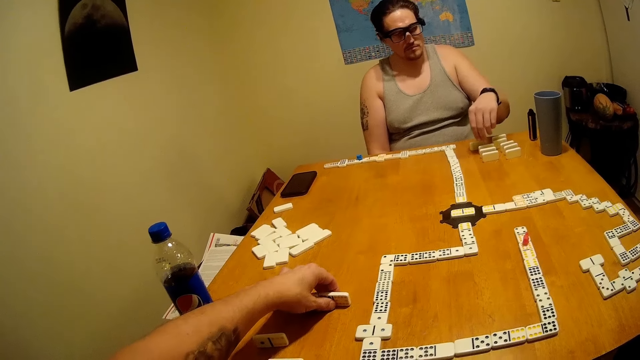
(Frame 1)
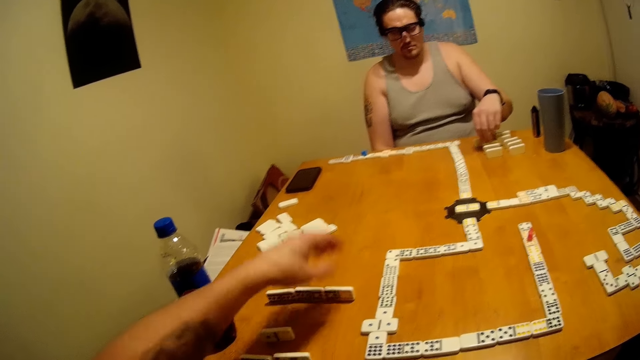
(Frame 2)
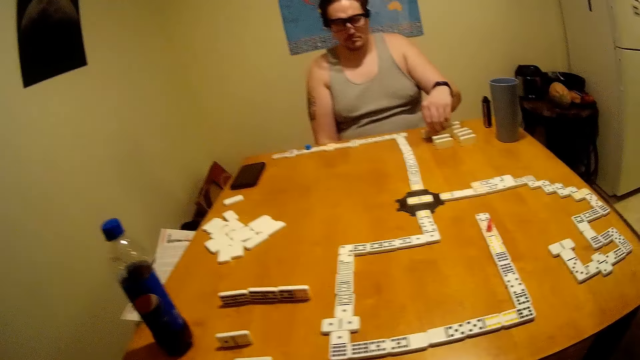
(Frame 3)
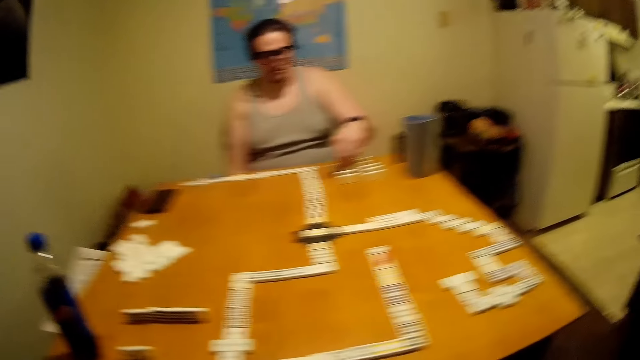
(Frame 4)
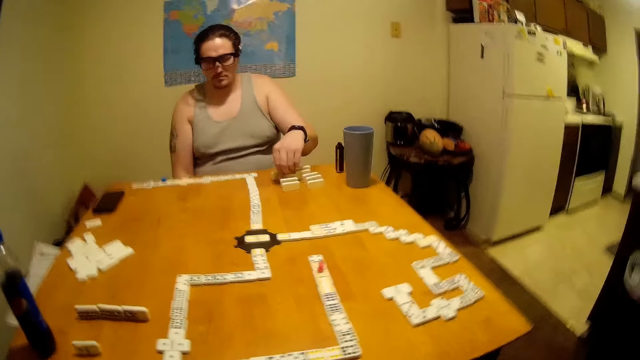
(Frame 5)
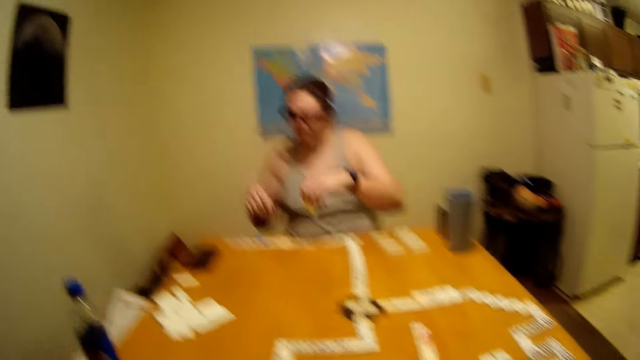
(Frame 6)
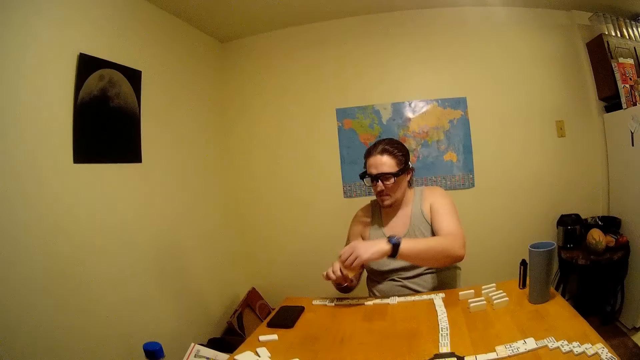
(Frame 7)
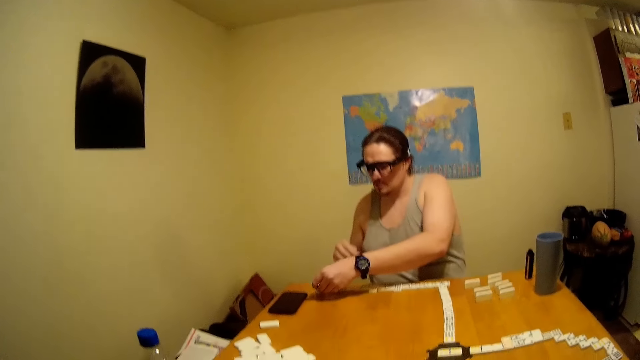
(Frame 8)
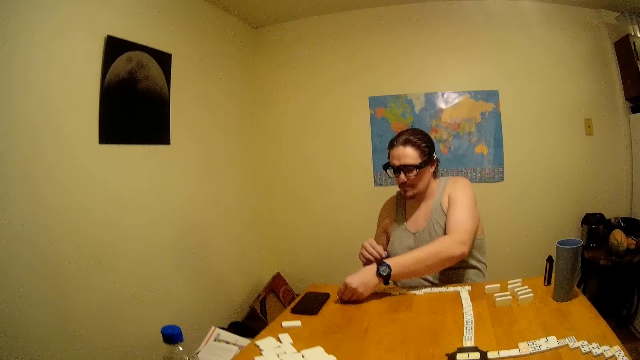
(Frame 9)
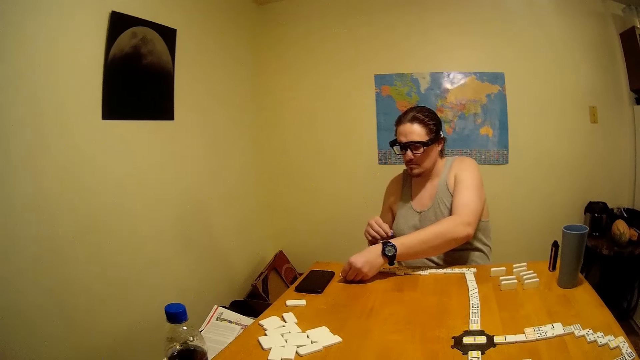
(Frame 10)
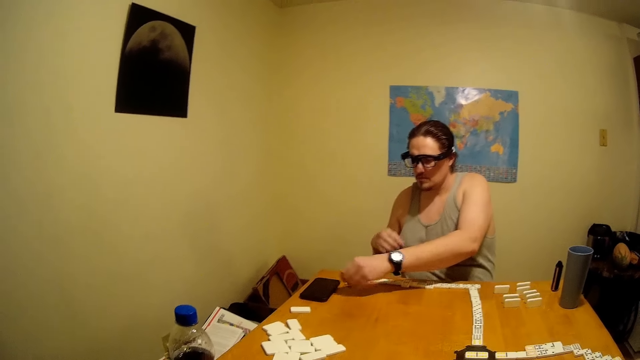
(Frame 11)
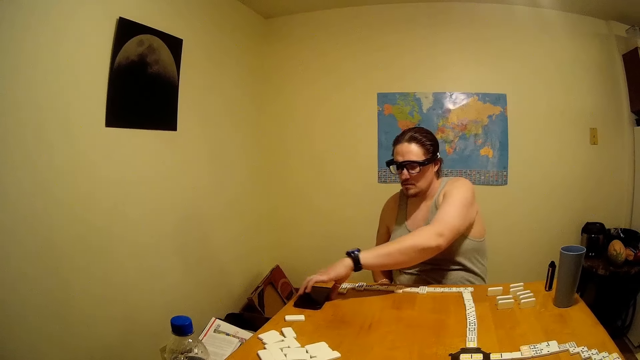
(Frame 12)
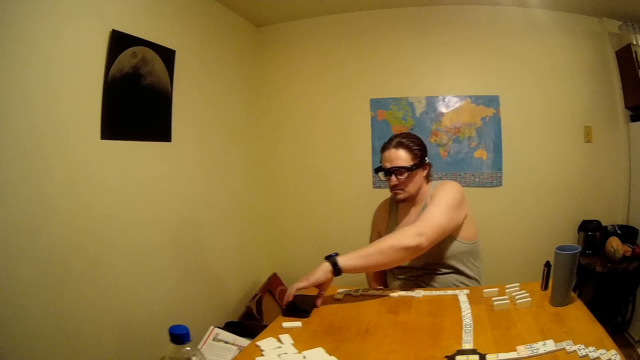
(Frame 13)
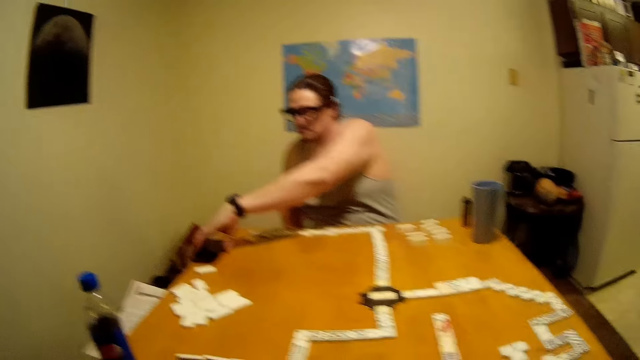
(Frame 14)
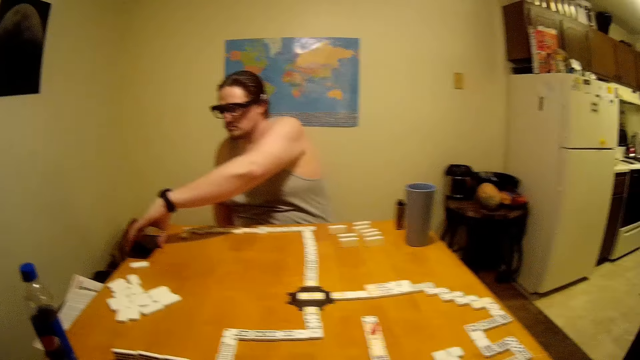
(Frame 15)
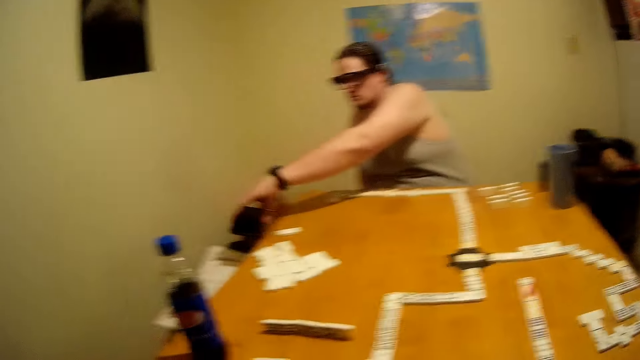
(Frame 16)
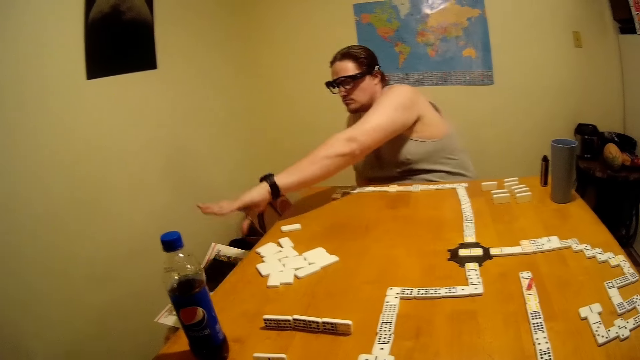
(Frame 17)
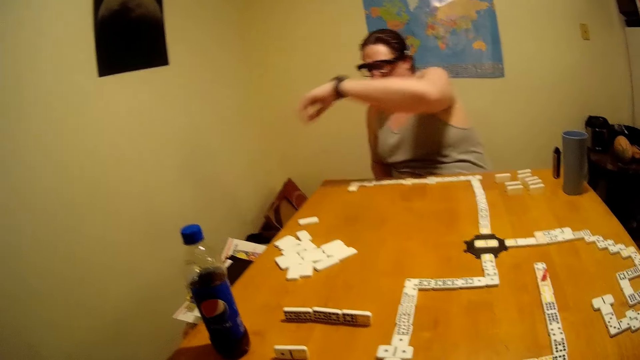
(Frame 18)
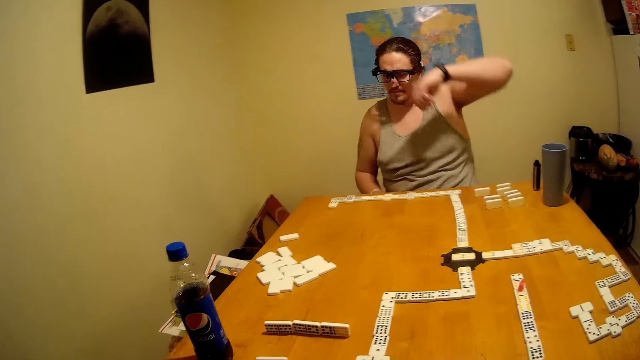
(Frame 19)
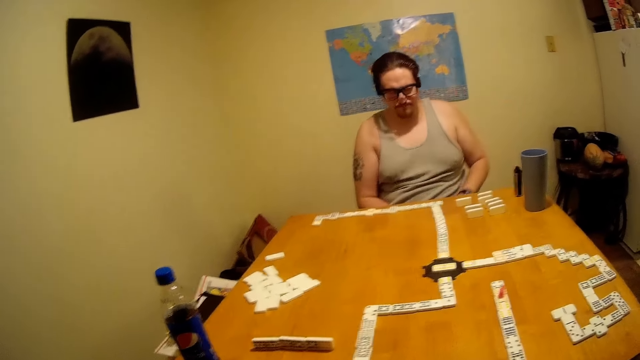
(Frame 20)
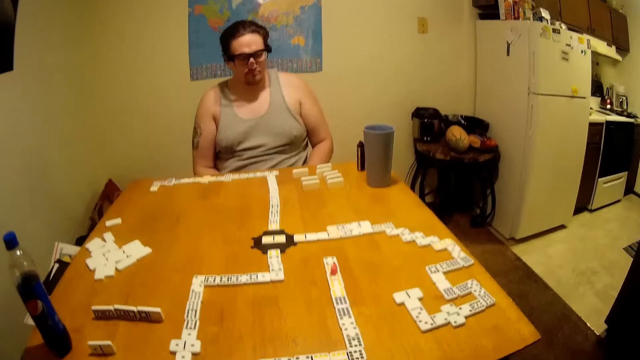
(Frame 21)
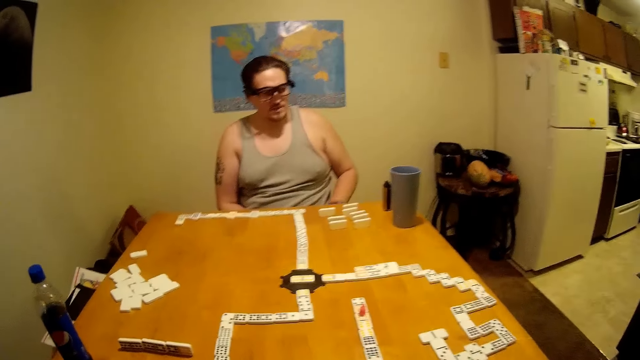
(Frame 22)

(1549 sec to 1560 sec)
A person picks up a domino. The person puts the domino on the table. The person picks up a phone. The camera wearer talks. The person throws the phone.

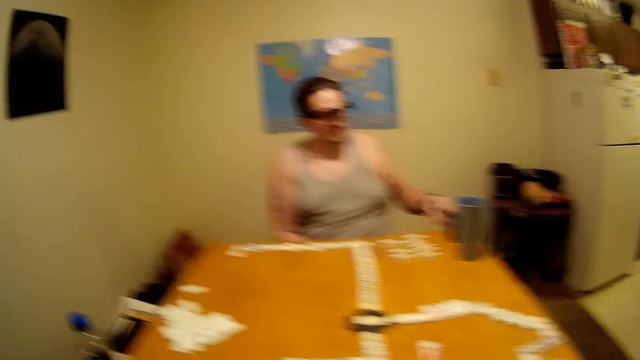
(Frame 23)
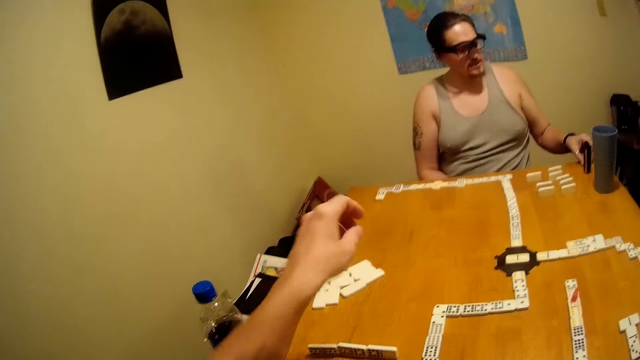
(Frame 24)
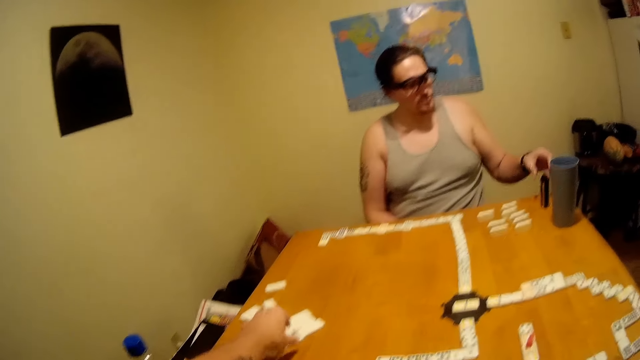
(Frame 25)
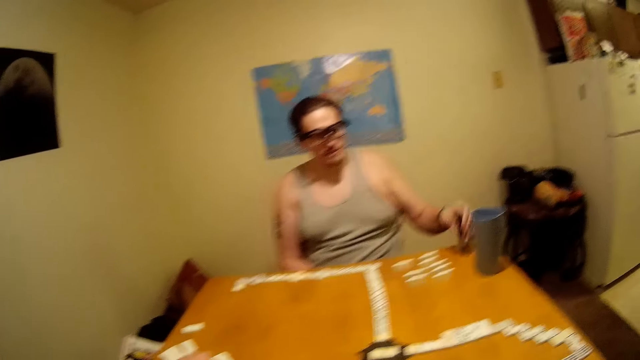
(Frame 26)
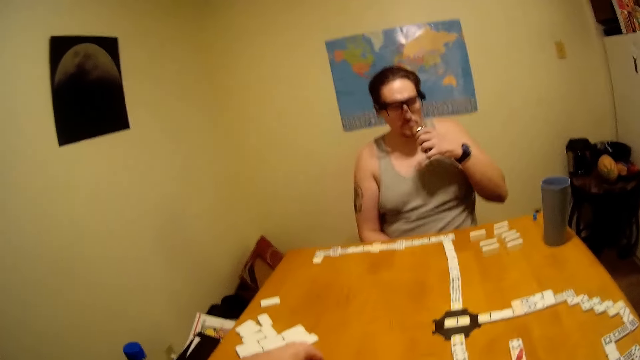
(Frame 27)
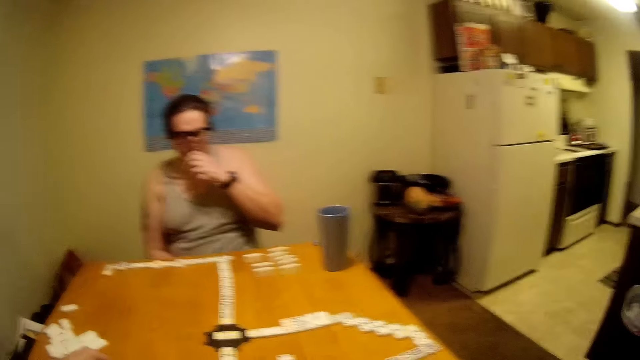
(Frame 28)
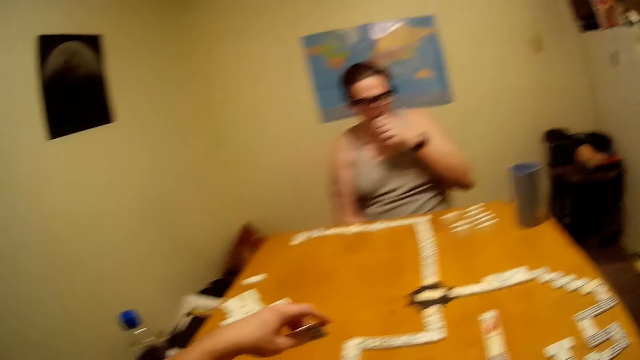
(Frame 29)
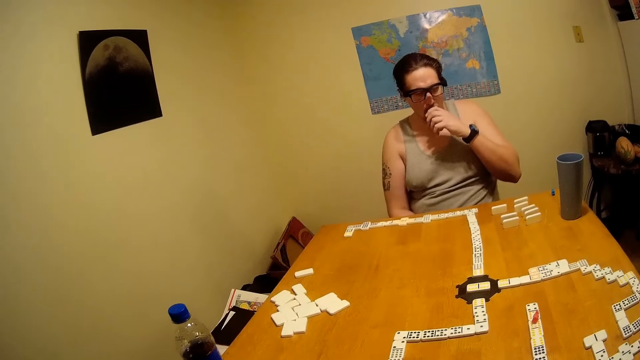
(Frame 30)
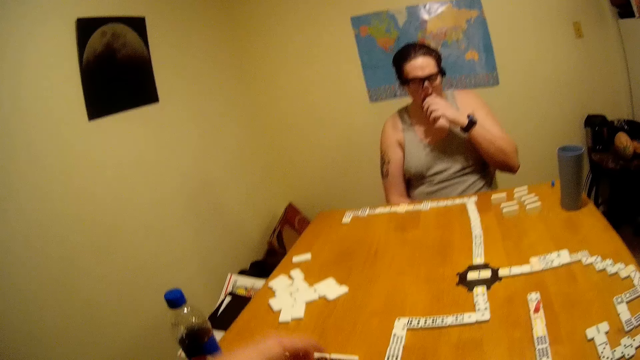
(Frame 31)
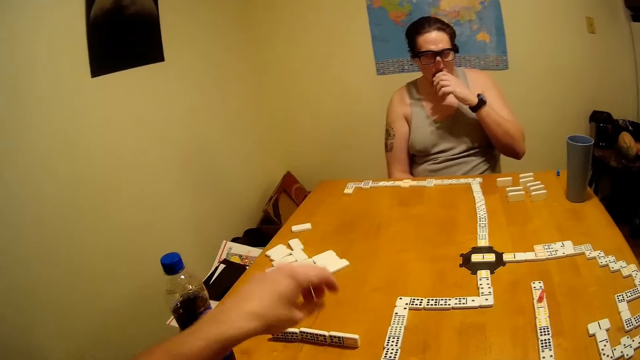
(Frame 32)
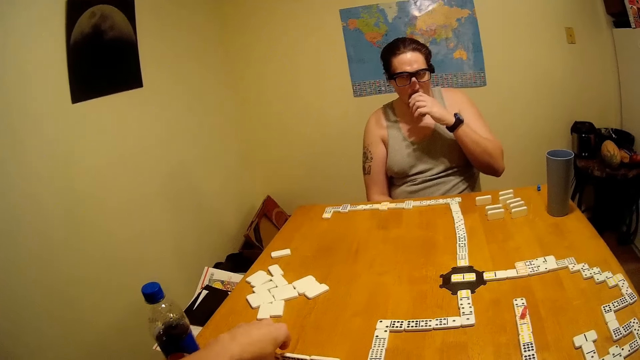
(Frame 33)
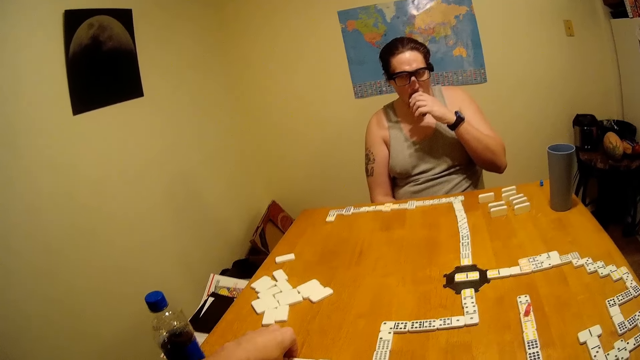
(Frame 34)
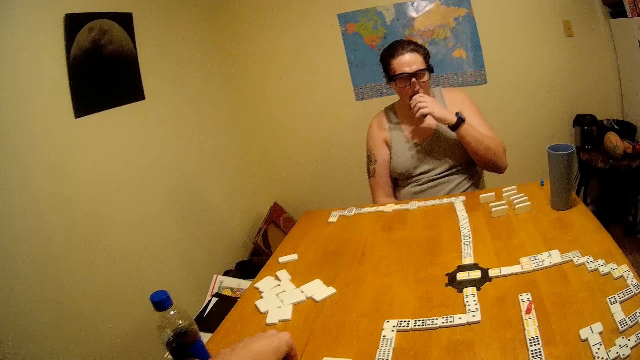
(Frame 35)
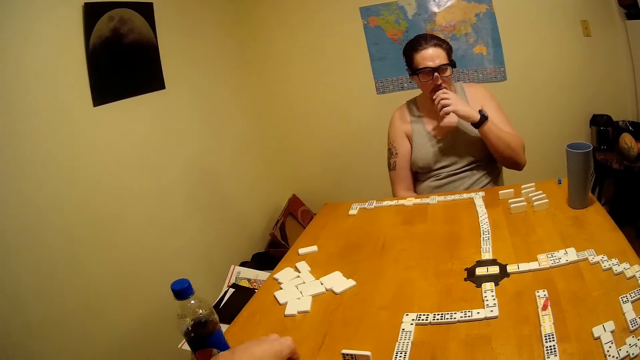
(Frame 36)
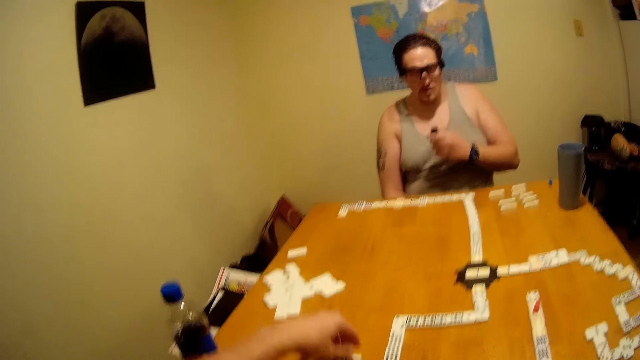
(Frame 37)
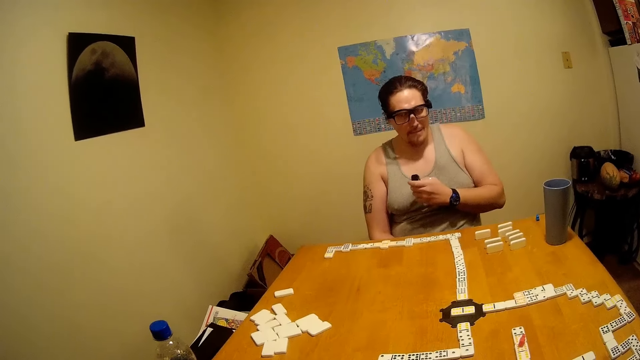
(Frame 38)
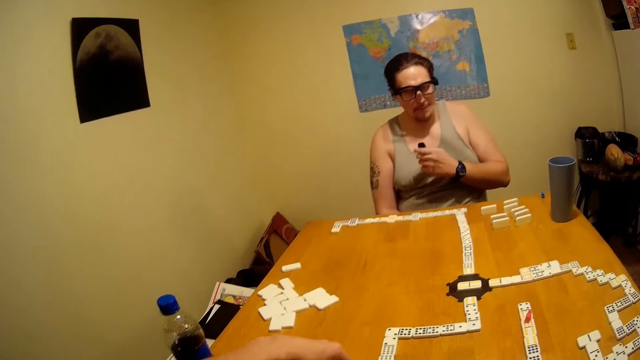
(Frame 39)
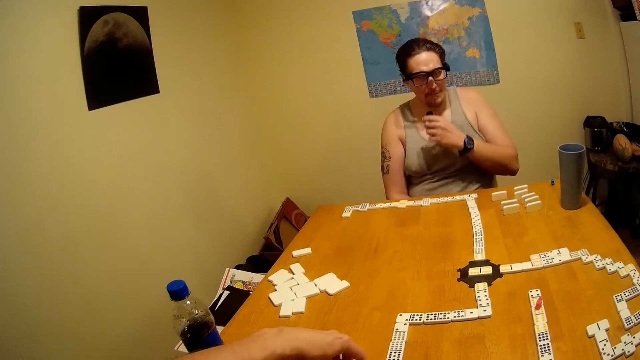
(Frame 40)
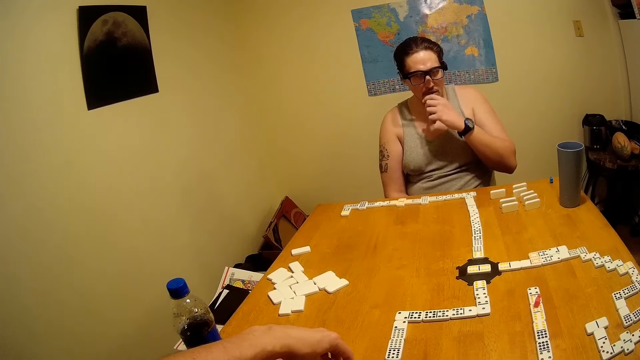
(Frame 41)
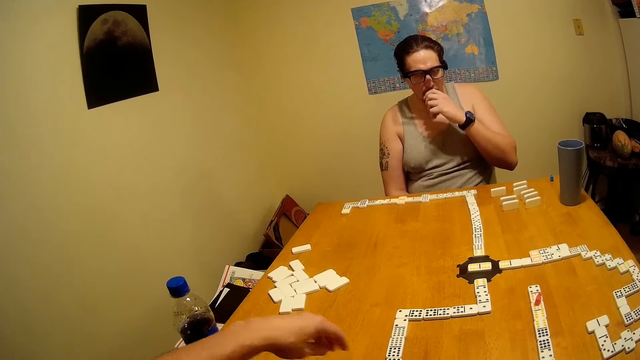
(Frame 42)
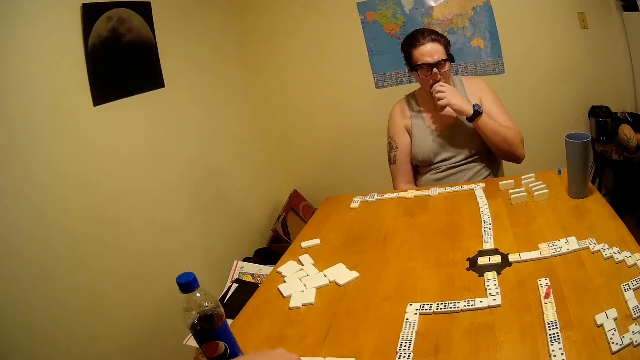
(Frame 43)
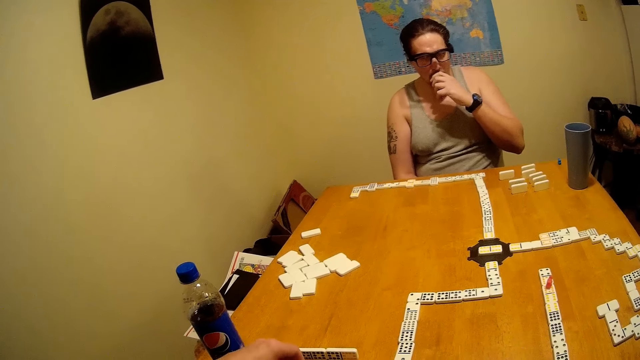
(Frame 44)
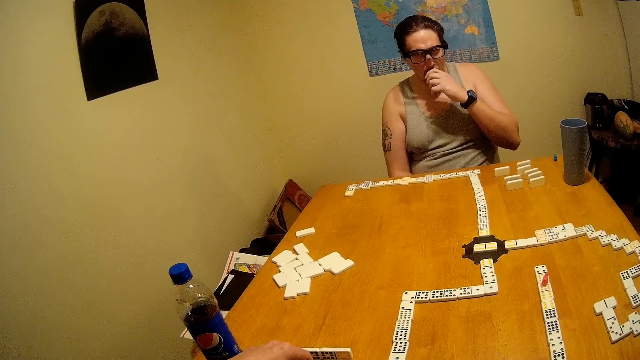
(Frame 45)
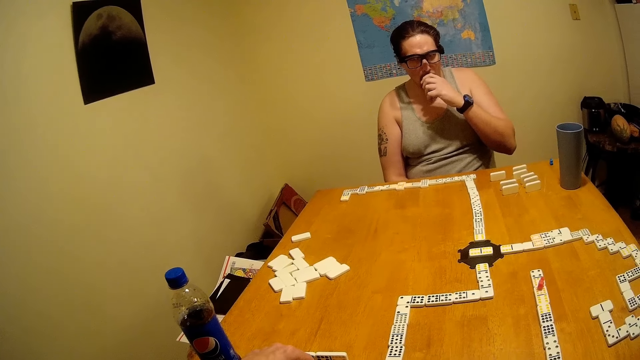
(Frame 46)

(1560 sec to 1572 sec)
The camera wearer talks and picks up a domino. A person smokes. The camera wearer picks up the domino.
